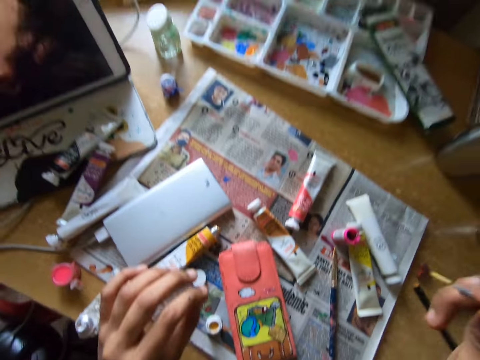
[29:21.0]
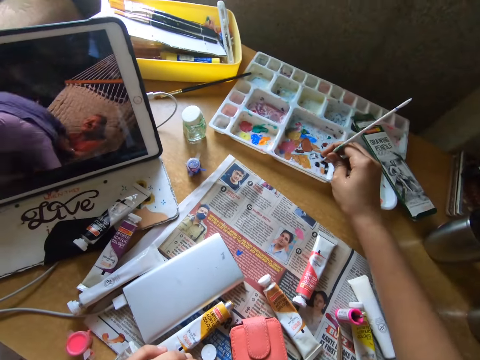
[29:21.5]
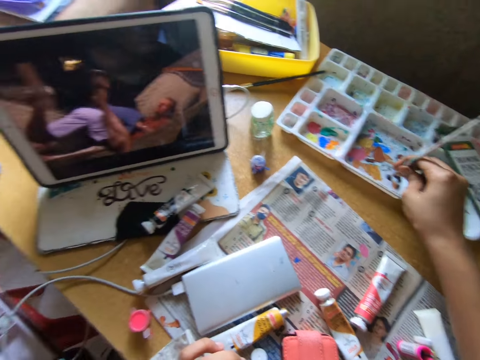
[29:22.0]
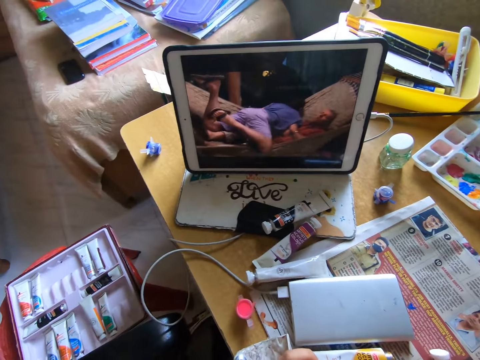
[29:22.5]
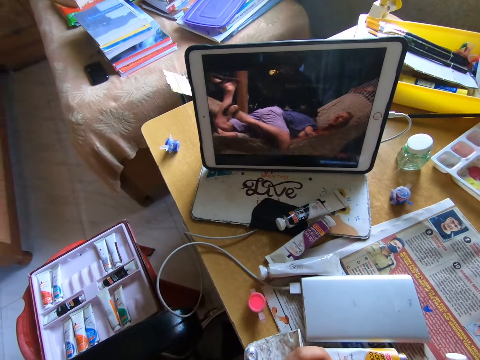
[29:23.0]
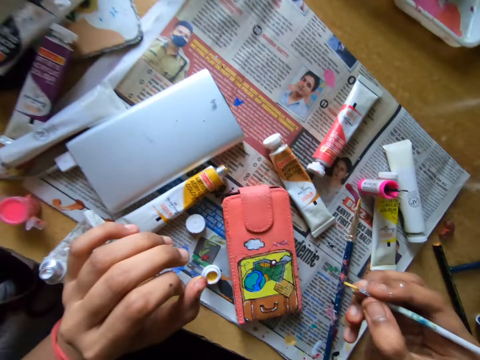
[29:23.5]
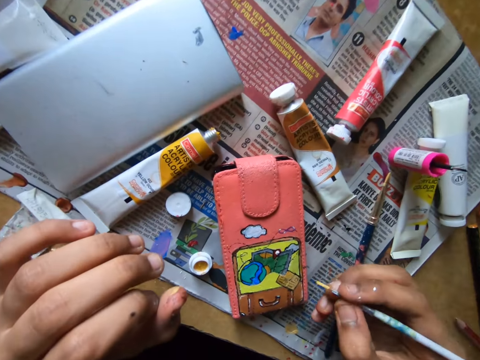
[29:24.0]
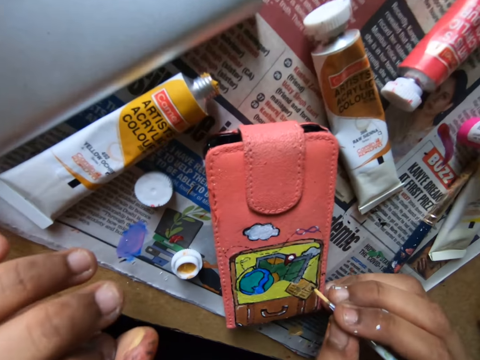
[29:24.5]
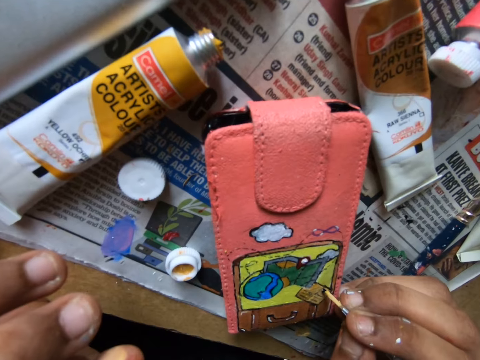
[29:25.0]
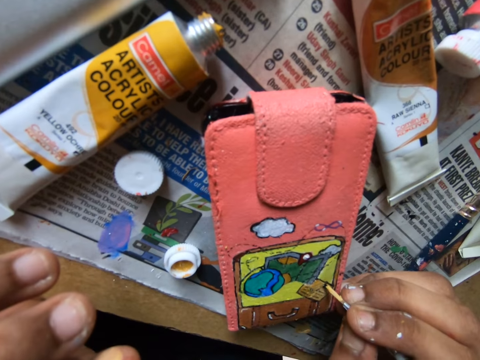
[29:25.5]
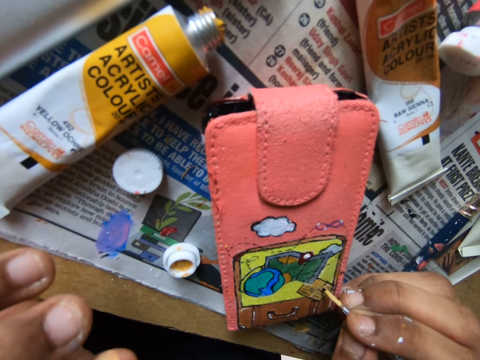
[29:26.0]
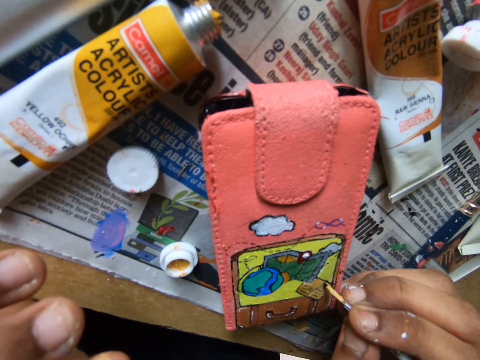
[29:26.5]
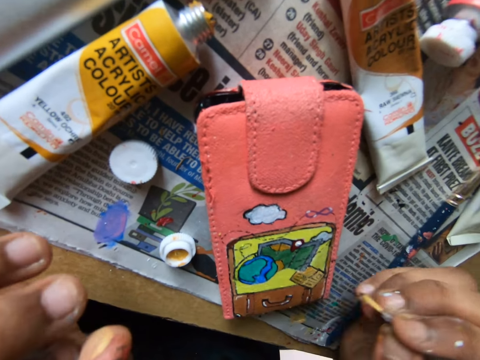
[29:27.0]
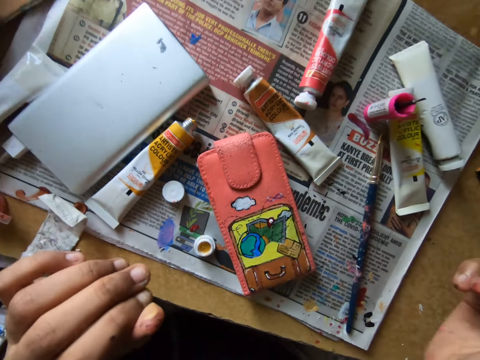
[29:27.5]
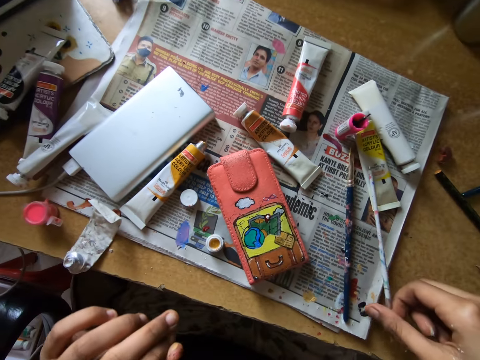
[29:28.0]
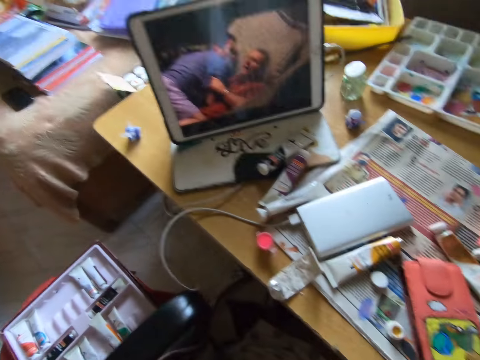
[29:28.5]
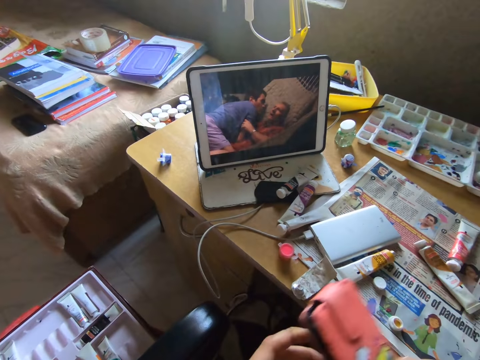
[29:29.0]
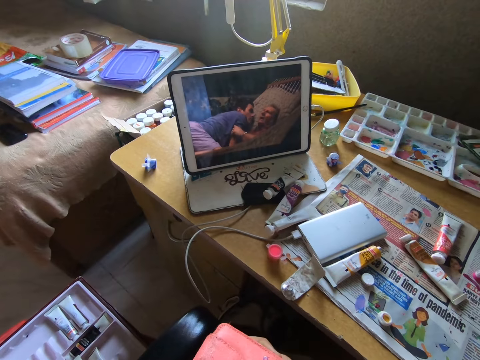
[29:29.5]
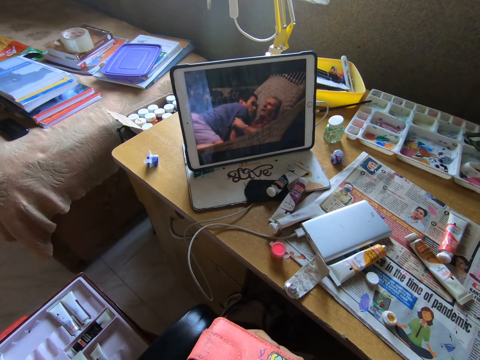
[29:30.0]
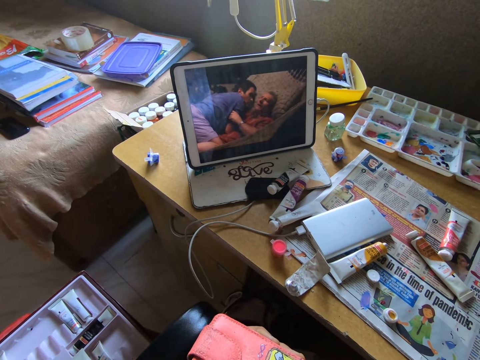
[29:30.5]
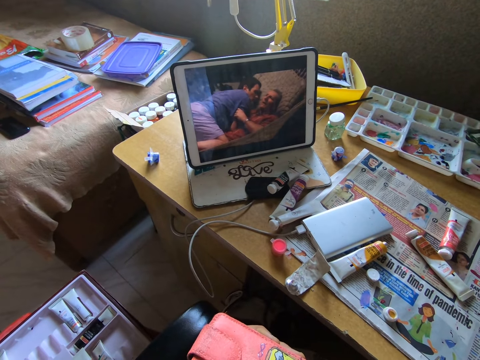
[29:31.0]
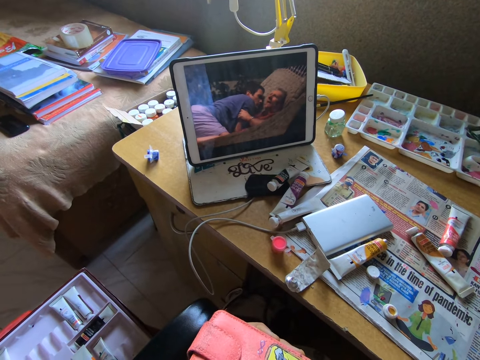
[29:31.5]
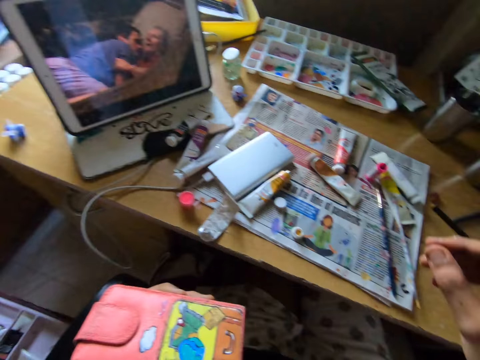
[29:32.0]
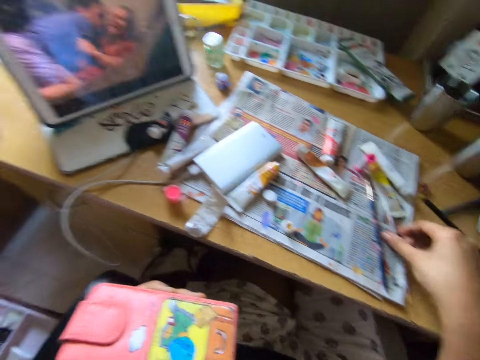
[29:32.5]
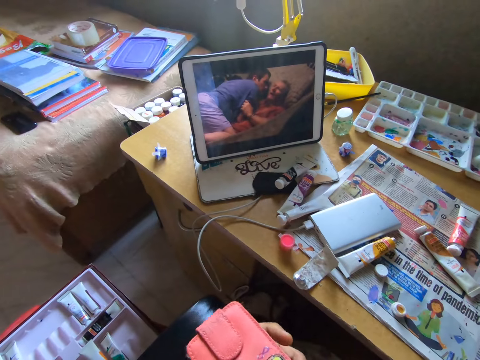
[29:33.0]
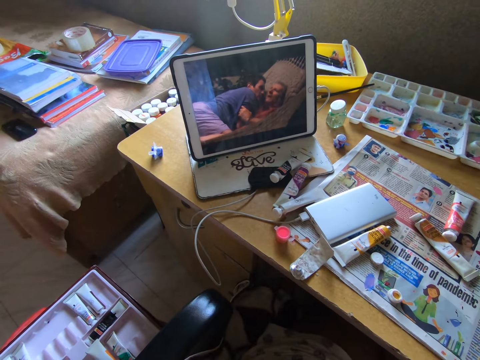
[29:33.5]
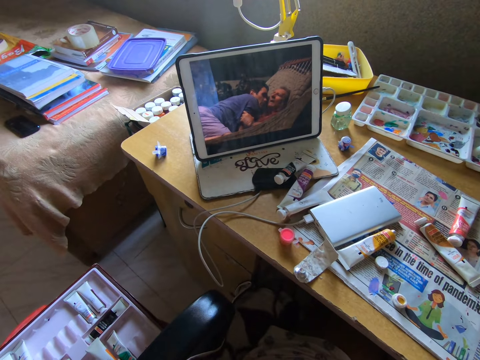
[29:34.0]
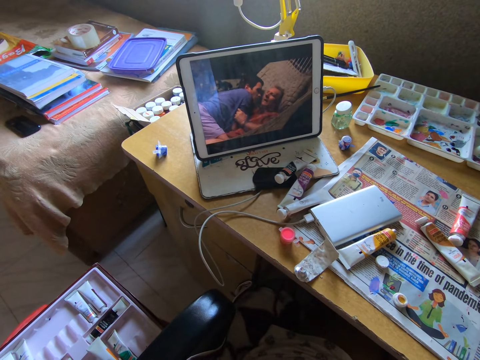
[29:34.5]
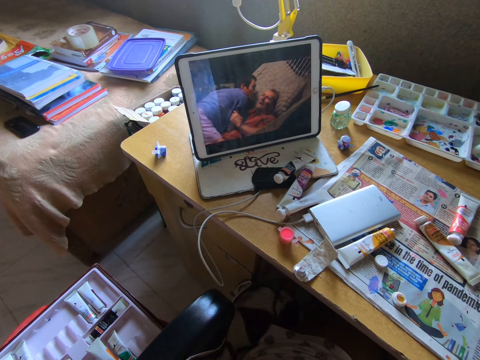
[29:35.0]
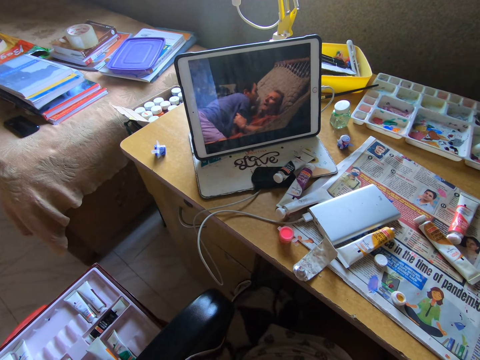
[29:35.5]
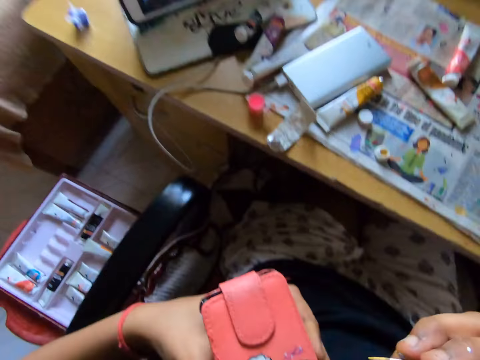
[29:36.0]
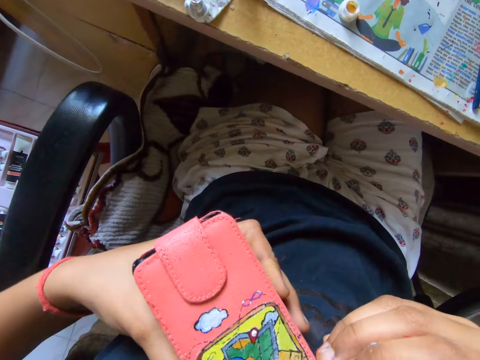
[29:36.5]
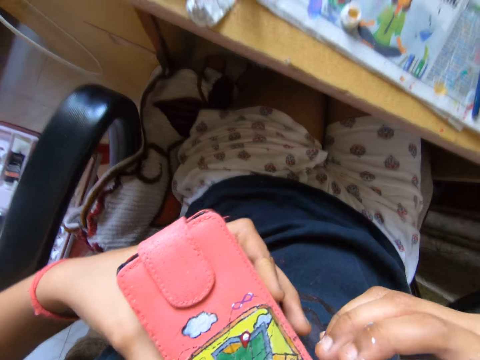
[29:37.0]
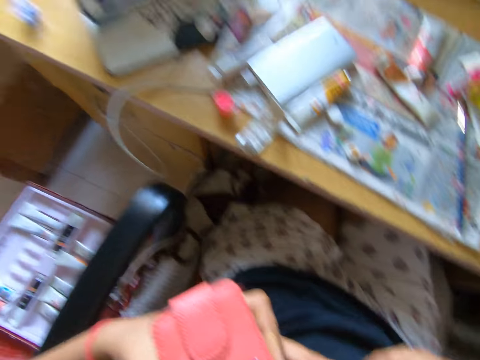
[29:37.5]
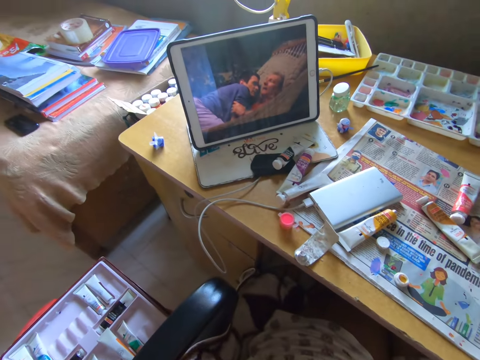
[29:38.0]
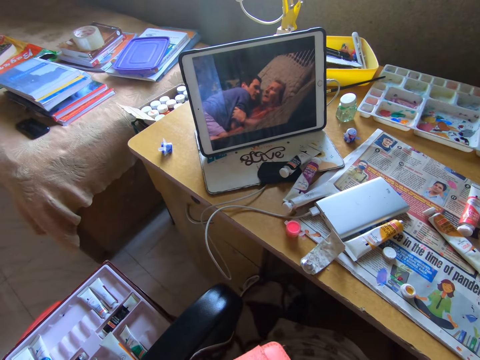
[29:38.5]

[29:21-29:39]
The camera wearer puts down a paint bottle on a newspaper. They scoop paint on a paint tray with a paint brush. They paint a wallet or phone case with the paint brush. They put down the paint brush on the newspaper. They pick the wallet on a table. They watch a movie on a tablet. They pick the paint brush on the table. They watch the movie on the tablet. They paint the phone case.

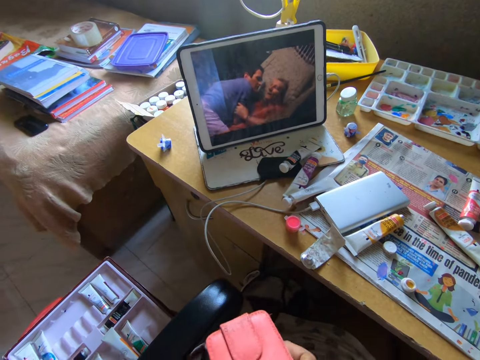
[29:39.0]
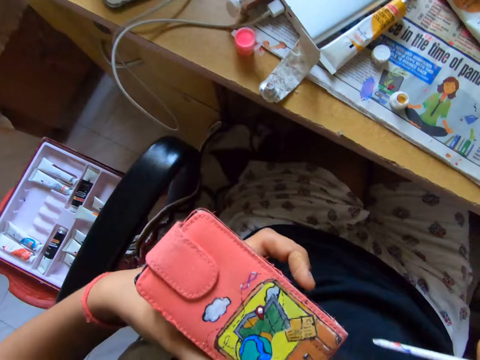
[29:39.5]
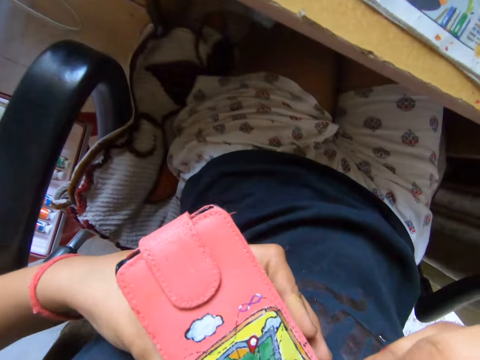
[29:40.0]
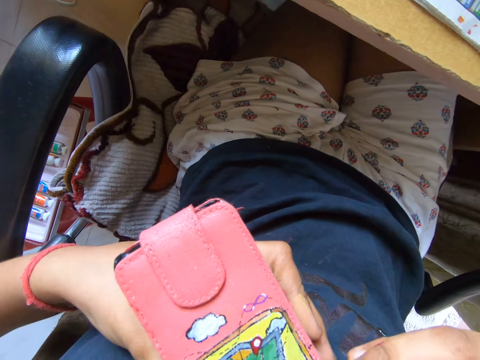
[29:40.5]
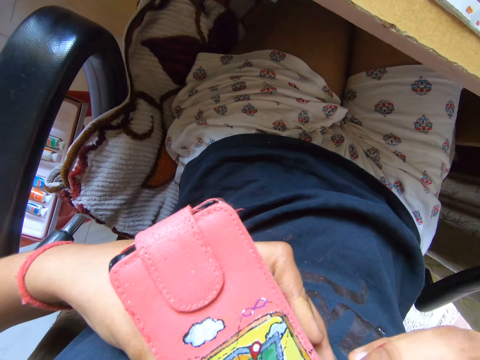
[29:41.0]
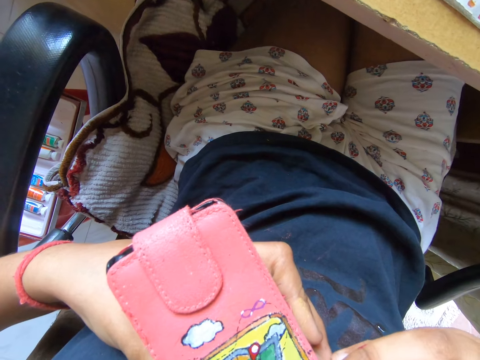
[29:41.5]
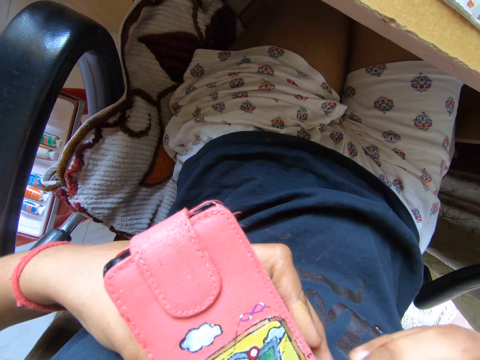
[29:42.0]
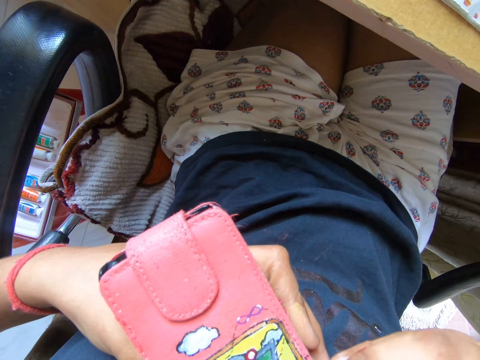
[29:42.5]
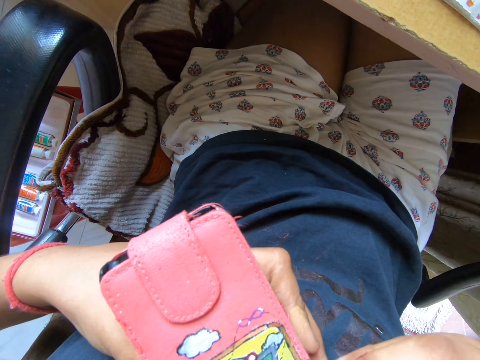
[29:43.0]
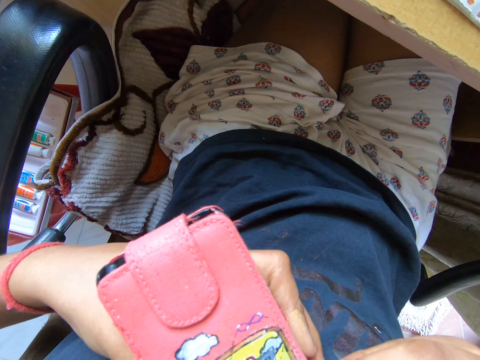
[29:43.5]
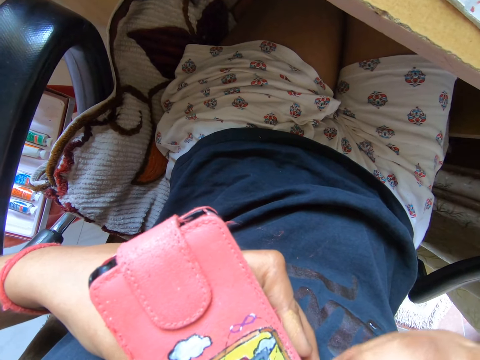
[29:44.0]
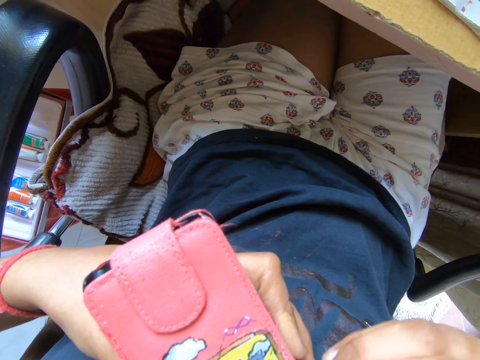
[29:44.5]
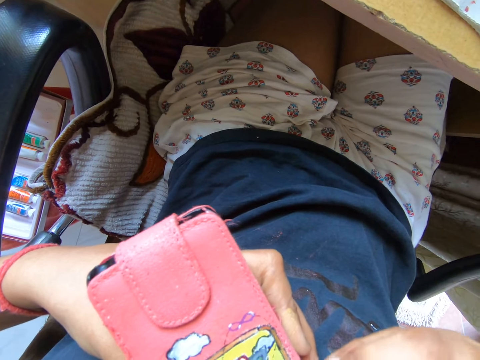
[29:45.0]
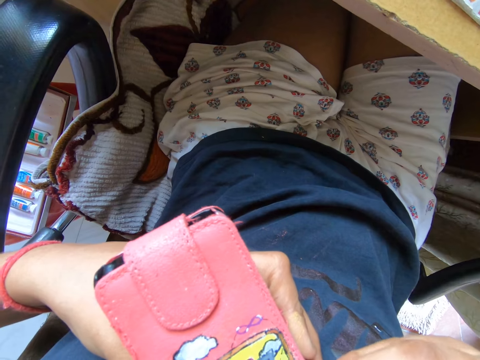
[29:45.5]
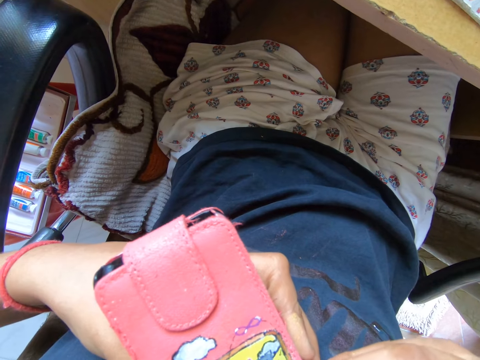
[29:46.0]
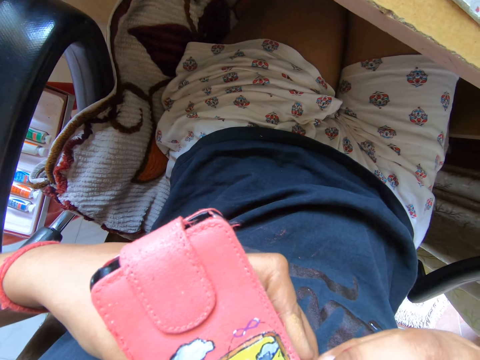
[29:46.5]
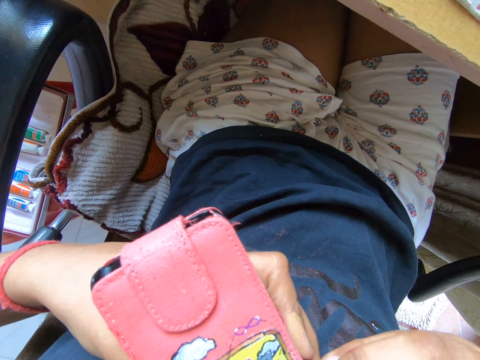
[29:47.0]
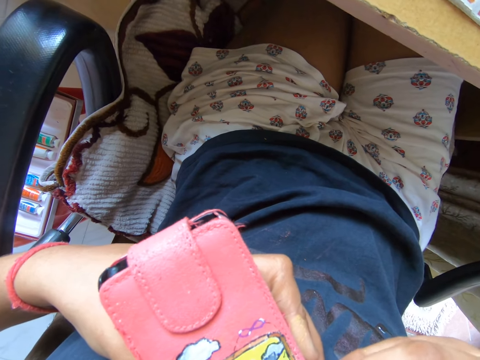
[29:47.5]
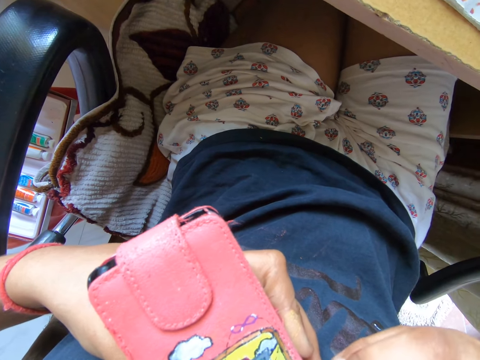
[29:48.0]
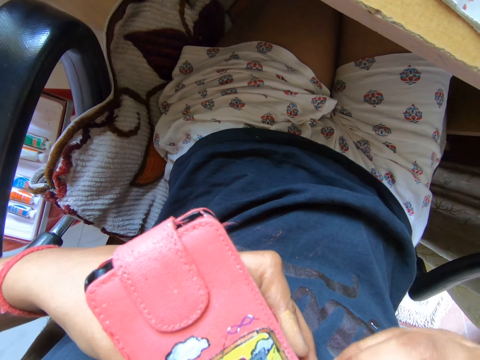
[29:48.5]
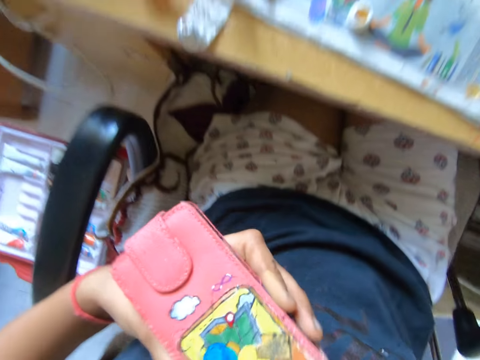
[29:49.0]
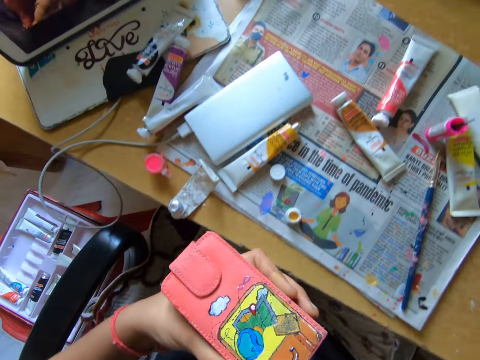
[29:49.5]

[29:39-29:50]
The camera wearer paints a wallet with a paint brush.
